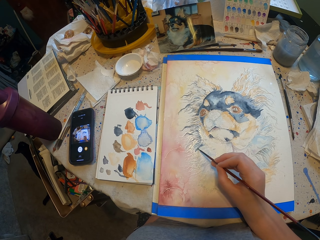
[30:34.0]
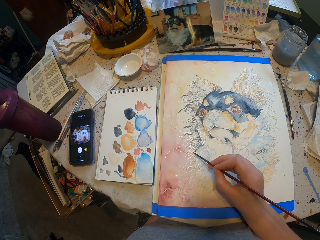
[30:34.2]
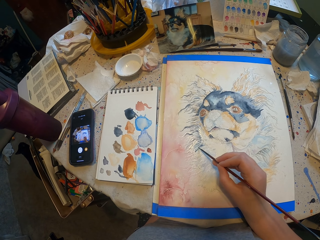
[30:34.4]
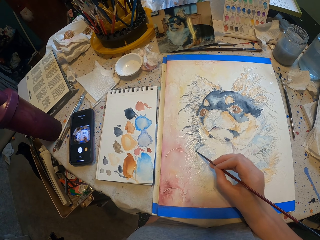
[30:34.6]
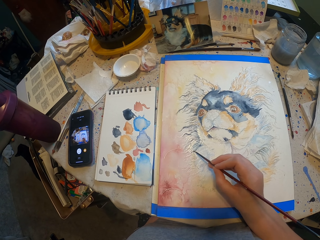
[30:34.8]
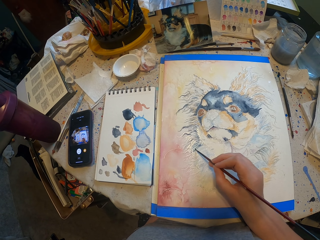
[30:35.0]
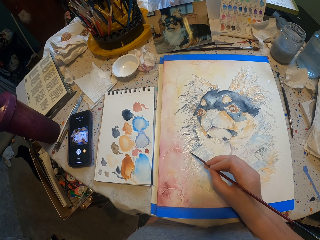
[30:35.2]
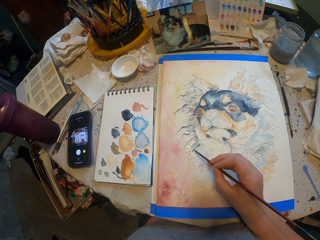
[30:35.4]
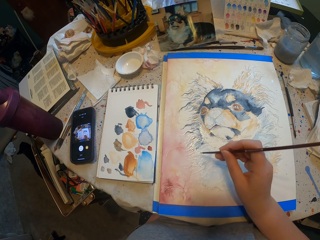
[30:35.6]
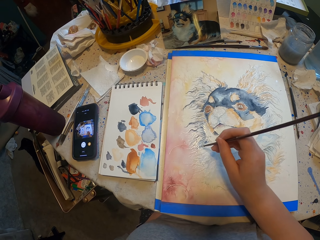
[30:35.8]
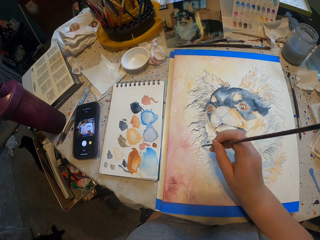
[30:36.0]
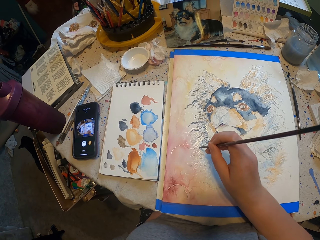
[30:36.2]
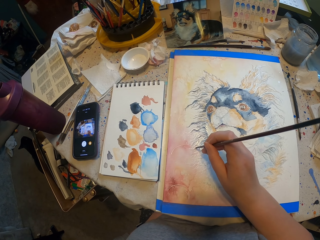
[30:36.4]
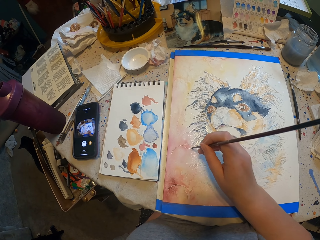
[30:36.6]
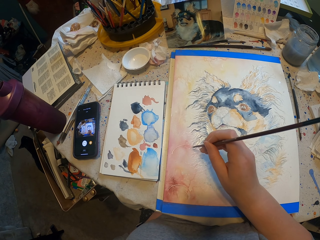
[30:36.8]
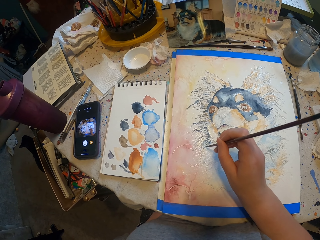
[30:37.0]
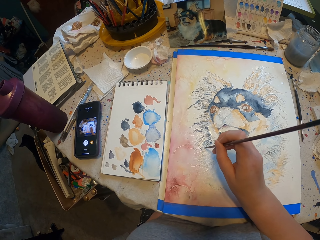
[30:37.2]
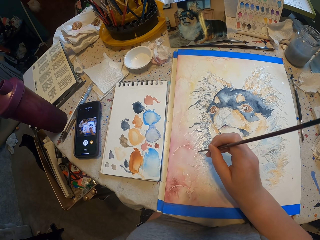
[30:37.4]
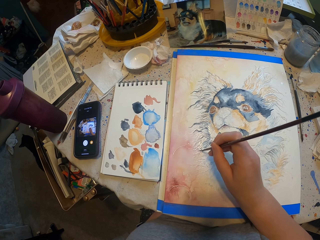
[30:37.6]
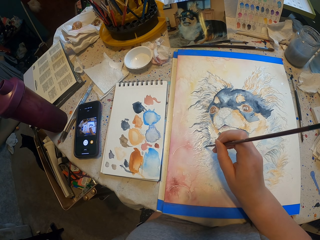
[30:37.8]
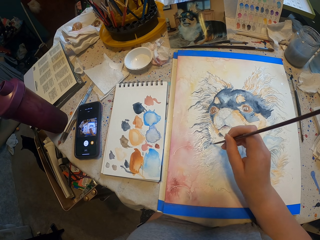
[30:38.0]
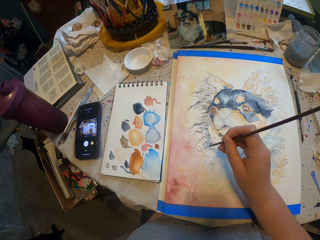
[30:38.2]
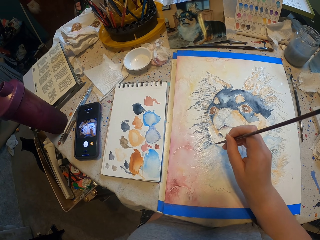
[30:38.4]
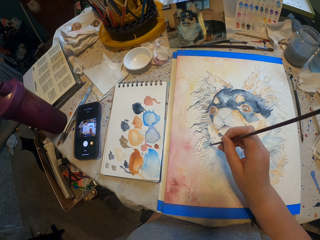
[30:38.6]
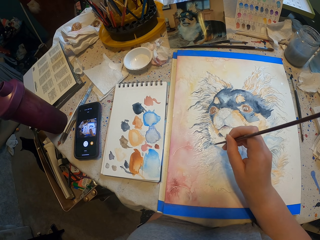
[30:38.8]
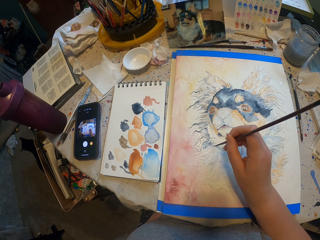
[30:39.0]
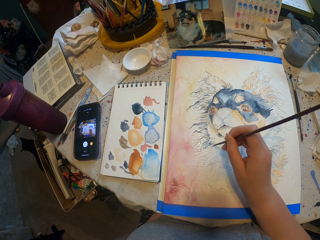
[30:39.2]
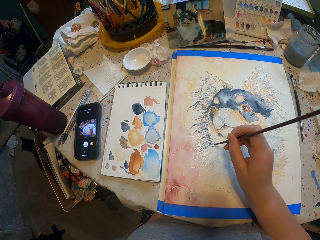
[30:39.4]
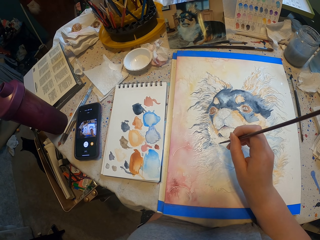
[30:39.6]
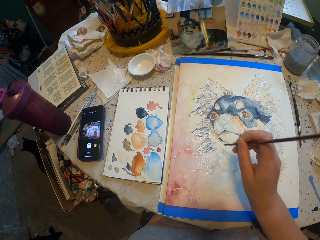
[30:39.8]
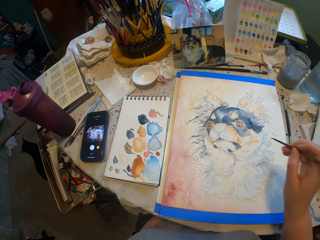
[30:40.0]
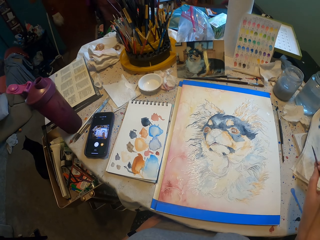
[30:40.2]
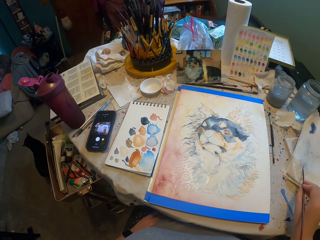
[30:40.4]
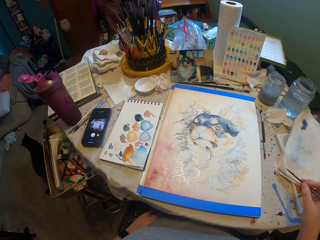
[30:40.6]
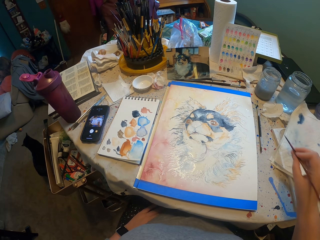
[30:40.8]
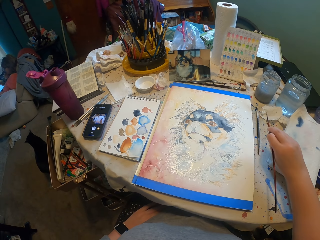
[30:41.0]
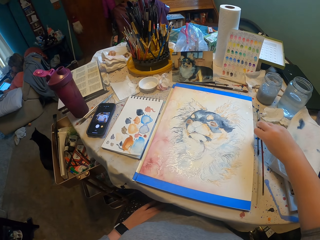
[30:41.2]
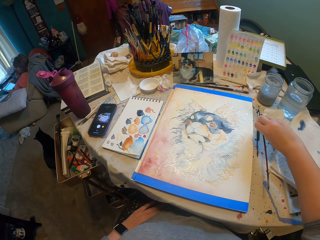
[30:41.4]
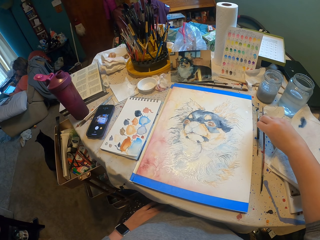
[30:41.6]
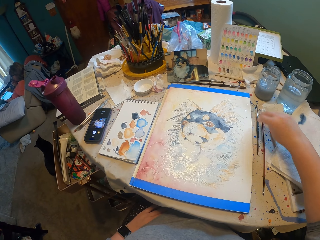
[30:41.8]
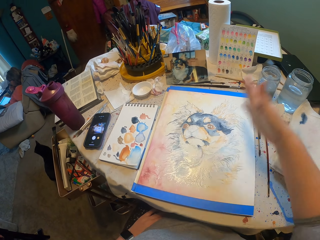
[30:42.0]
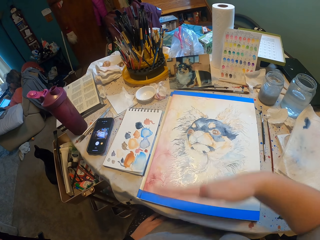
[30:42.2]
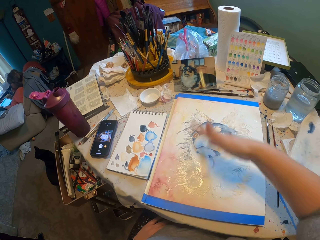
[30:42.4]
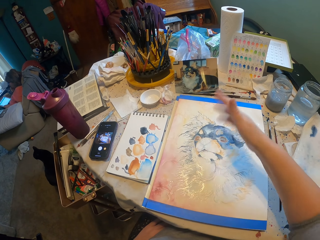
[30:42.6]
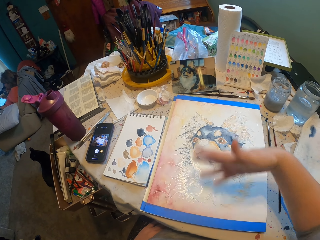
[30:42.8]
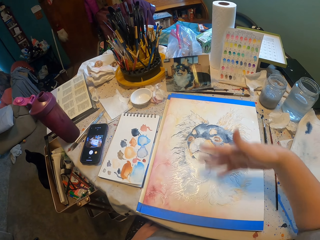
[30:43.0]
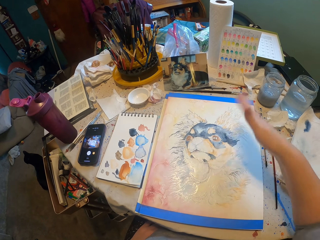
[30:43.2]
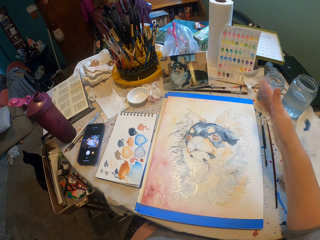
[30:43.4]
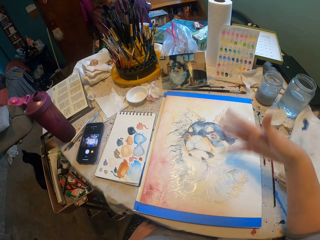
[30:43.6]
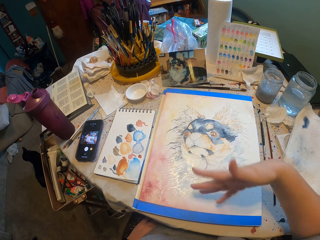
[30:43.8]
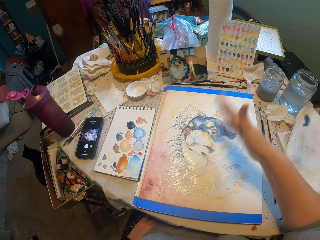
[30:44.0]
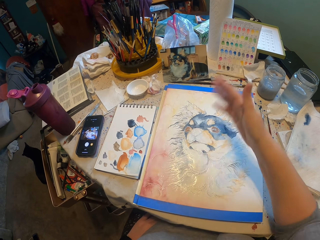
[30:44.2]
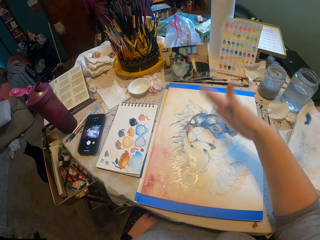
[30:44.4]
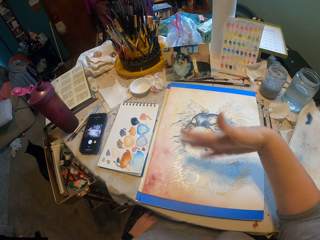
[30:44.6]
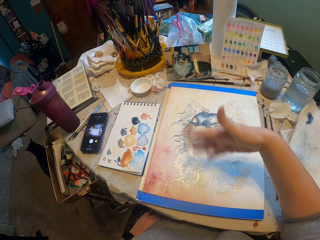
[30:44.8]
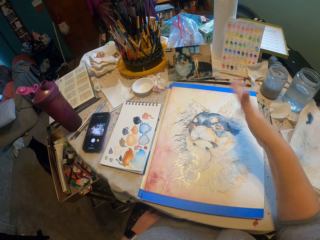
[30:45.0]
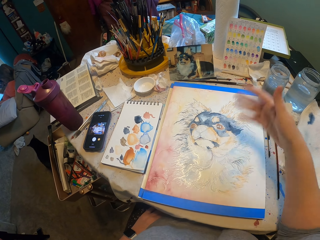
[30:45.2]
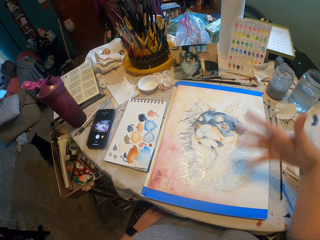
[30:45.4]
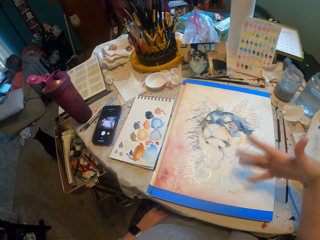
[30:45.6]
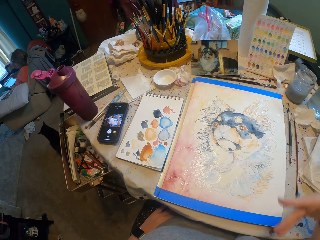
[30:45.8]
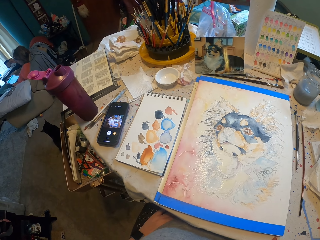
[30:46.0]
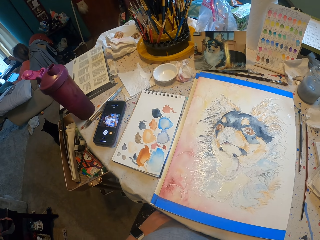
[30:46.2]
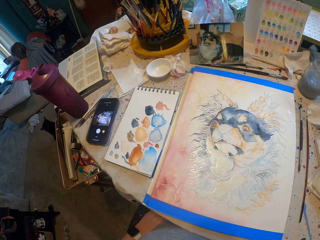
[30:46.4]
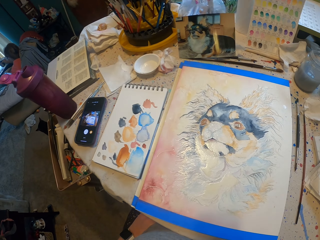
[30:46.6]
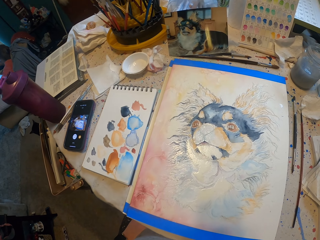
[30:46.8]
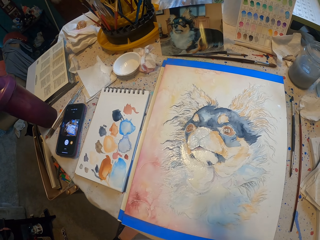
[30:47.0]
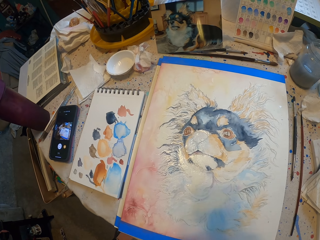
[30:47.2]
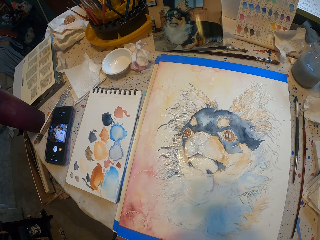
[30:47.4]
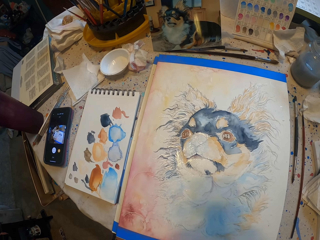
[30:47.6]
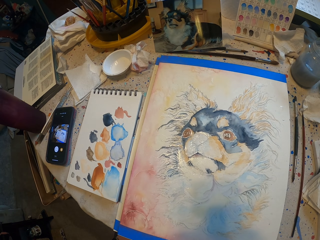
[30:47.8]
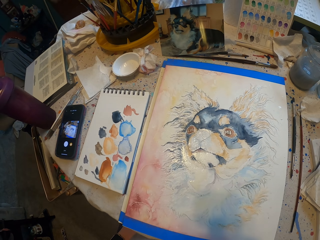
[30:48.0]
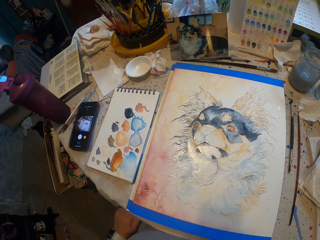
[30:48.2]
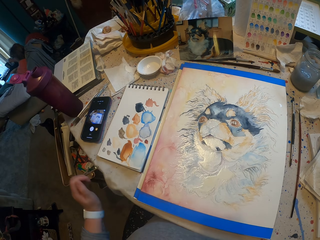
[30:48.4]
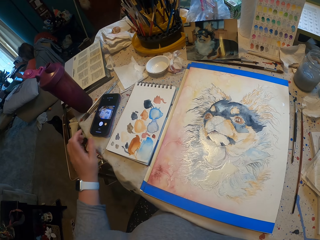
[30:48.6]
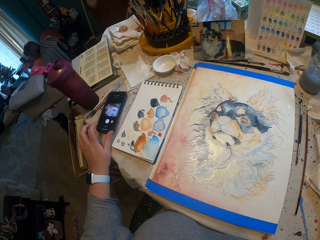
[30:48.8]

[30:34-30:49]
The camera wearer places a paint brush on the table. He shakes his hand. He signs the drawing with his hand.
